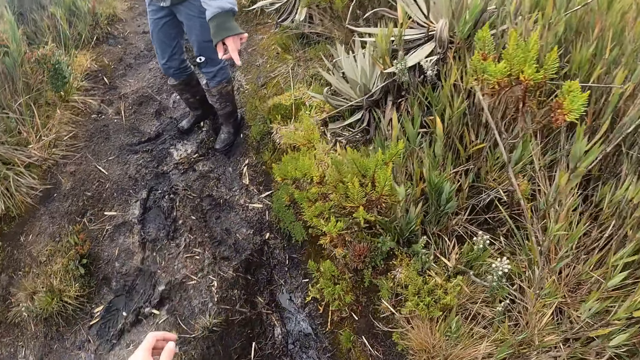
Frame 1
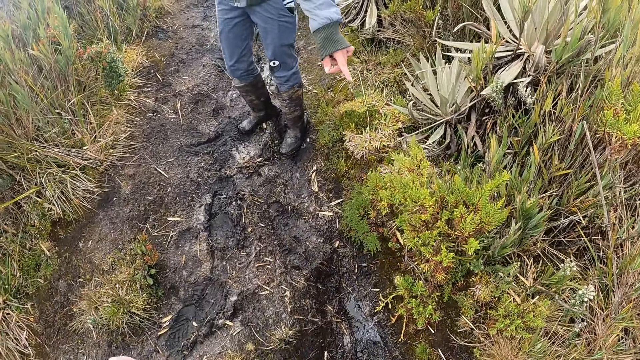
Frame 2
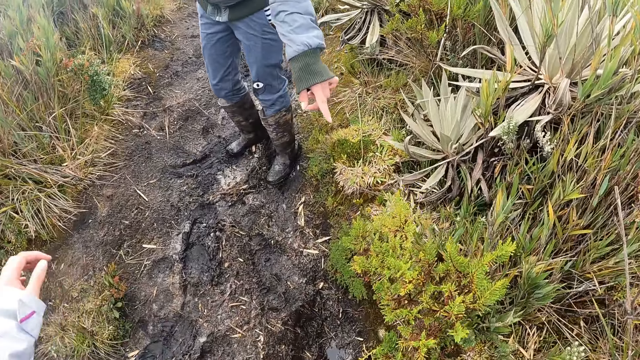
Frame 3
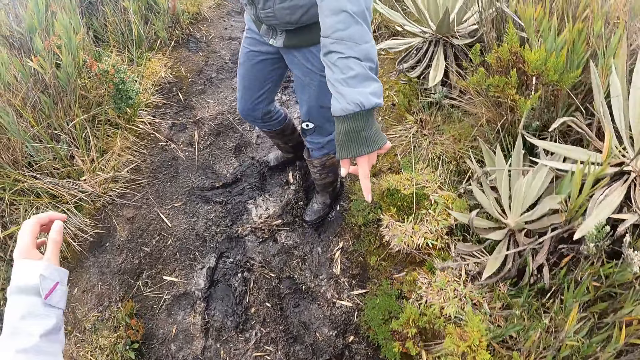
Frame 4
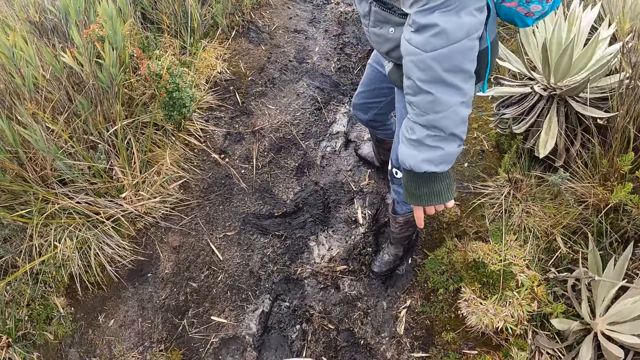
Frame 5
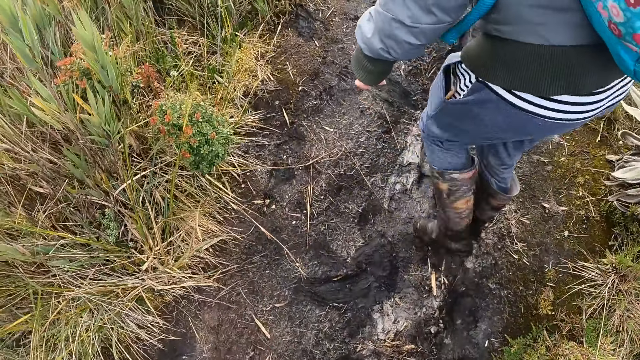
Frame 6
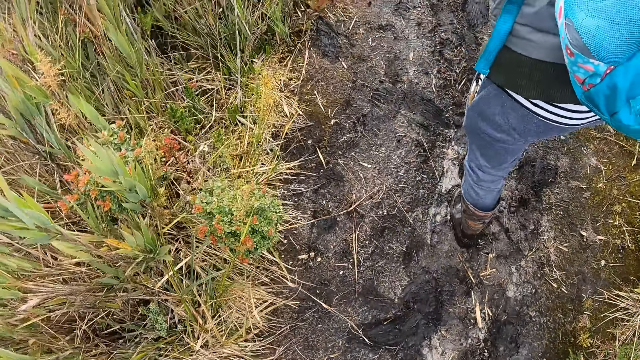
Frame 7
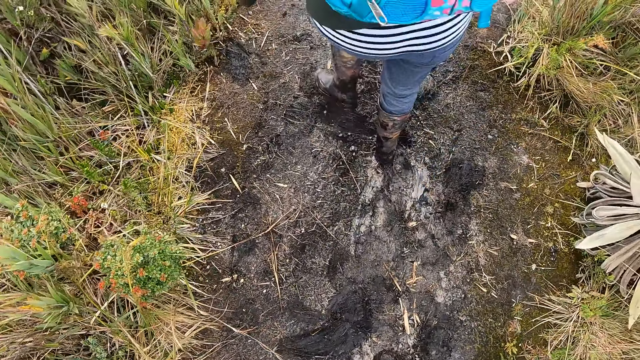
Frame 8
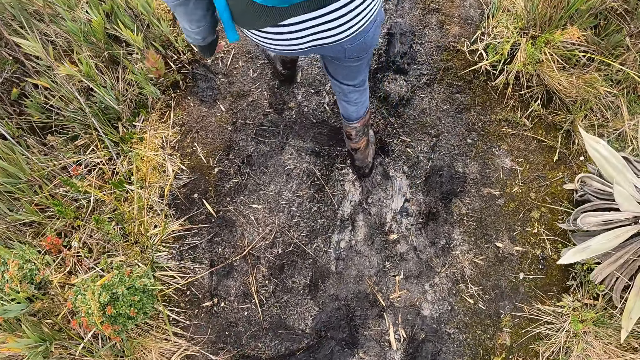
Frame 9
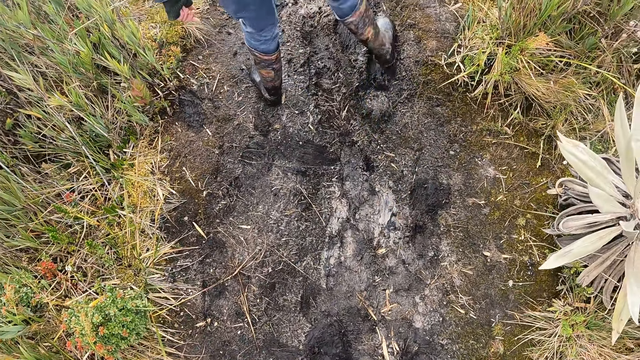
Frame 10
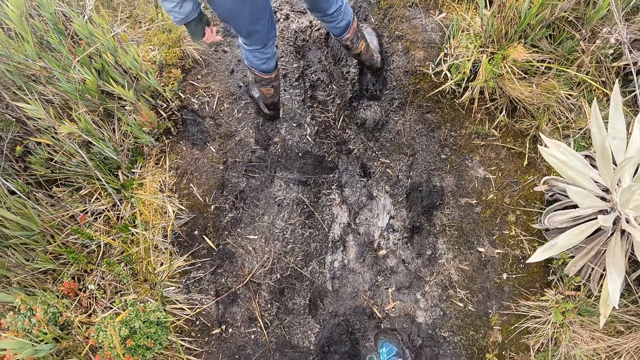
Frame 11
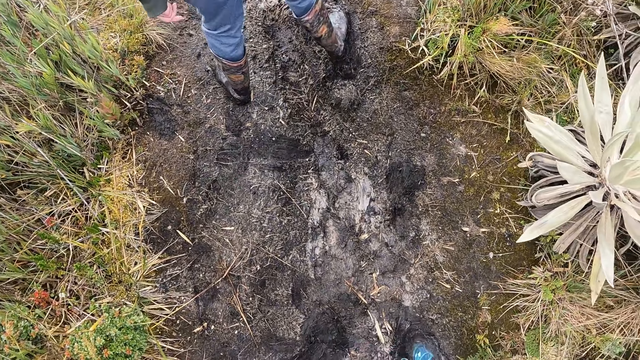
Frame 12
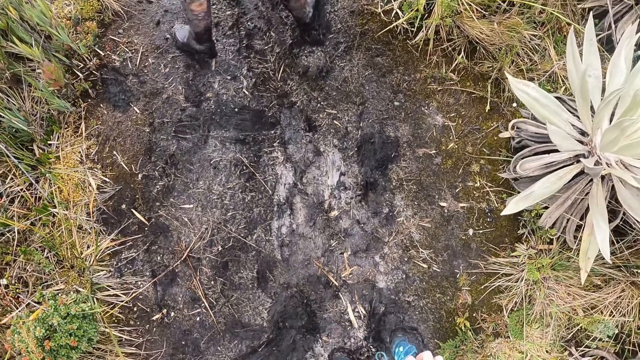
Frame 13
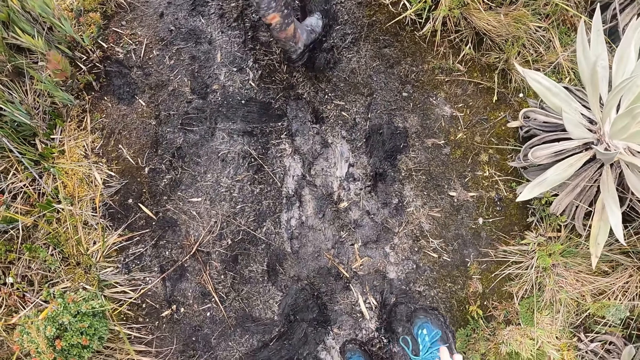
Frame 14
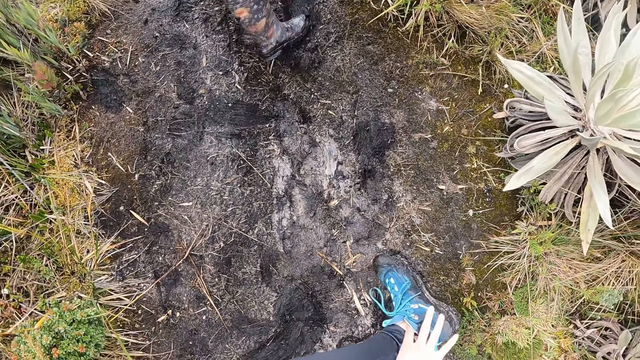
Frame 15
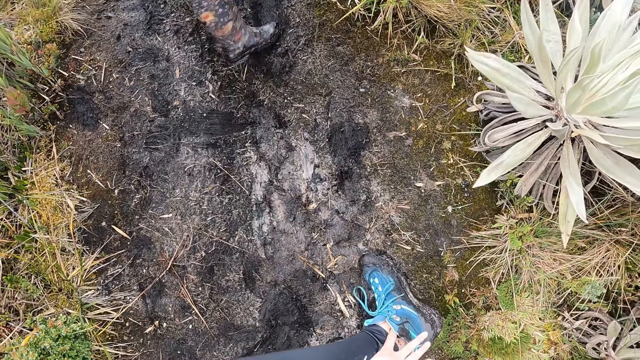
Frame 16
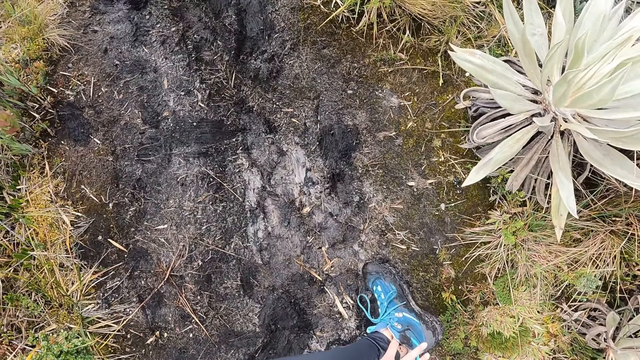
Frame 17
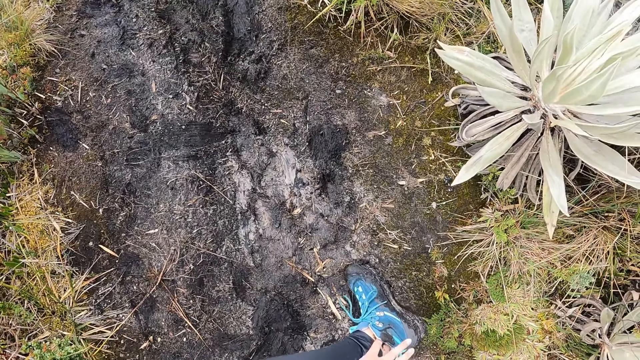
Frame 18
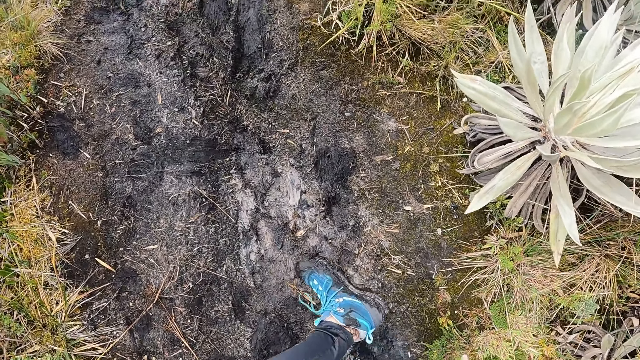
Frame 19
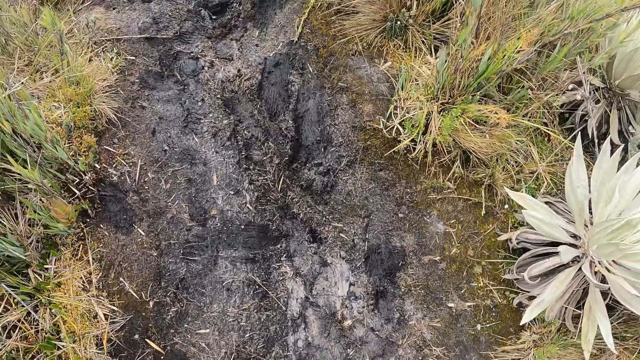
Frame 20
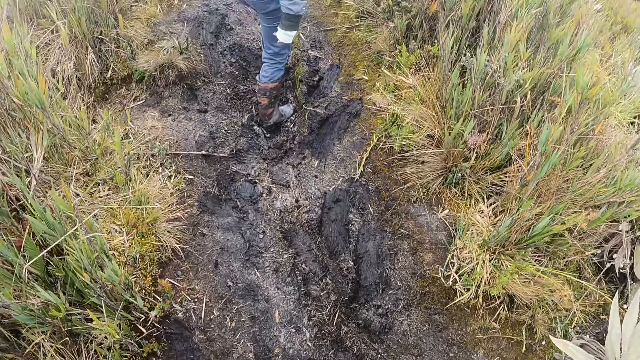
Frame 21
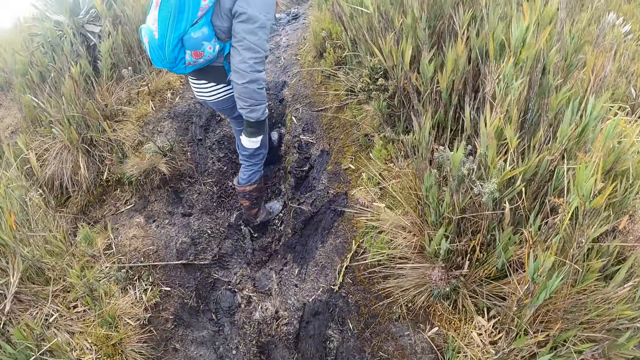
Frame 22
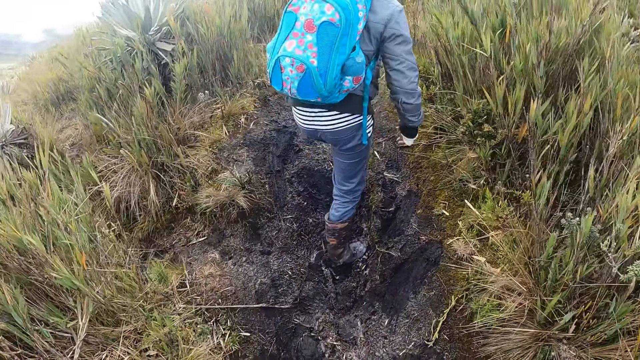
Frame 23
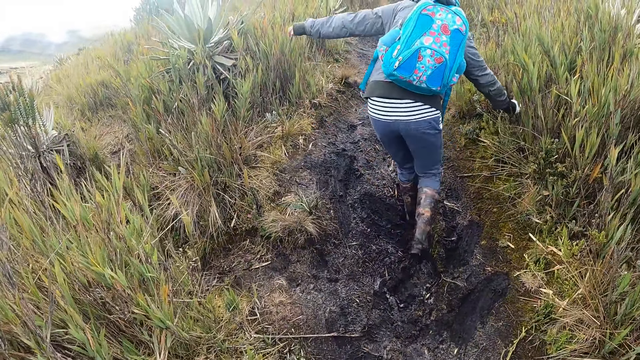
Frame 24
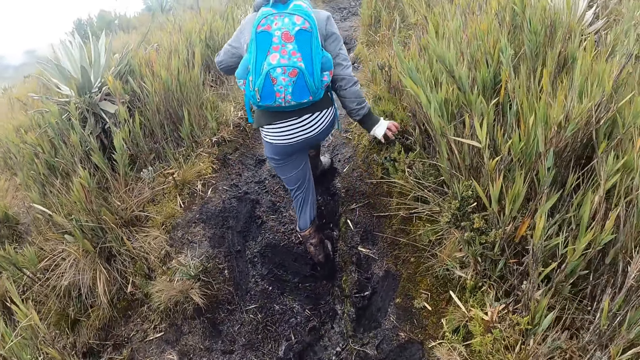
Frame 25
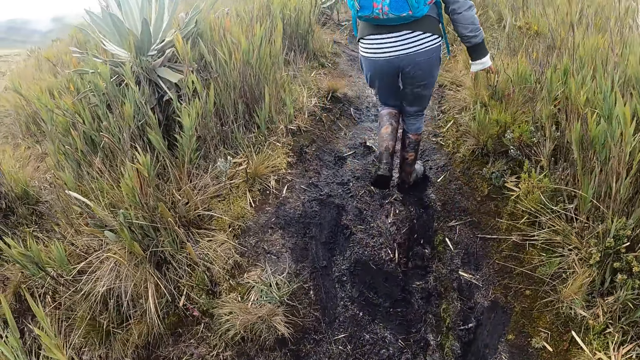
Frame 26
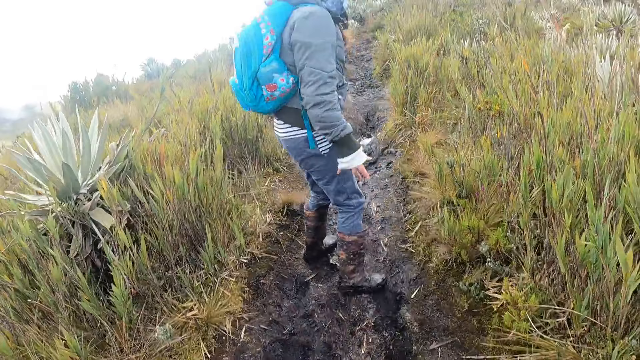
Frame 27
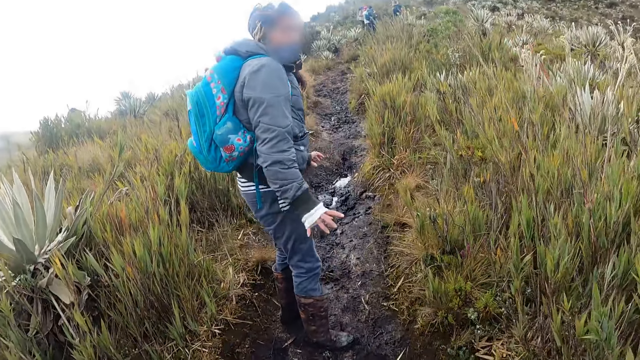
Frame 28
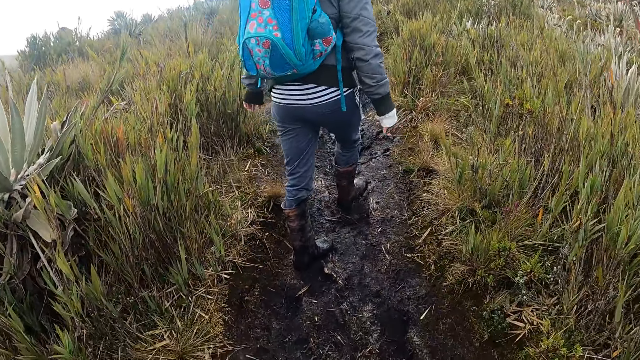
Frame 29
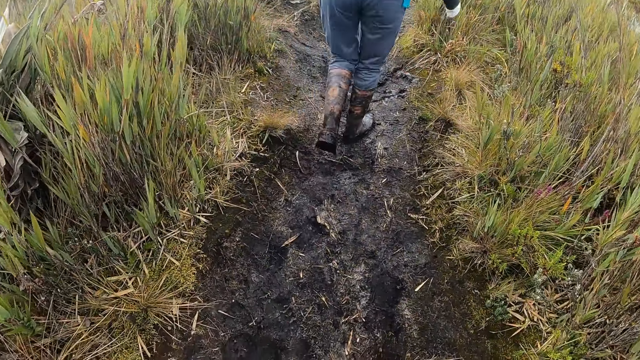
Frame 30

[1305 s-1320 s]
The woman walks through the bushy hill. The camera wearer stops walking in the bushy hill. She cleans her left shoe with her right hand. She looks at her muddy shoe. She walks through the bushy hill. The woman walks through the bushy hill.

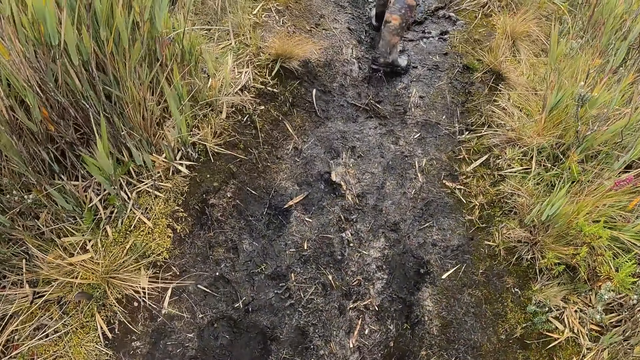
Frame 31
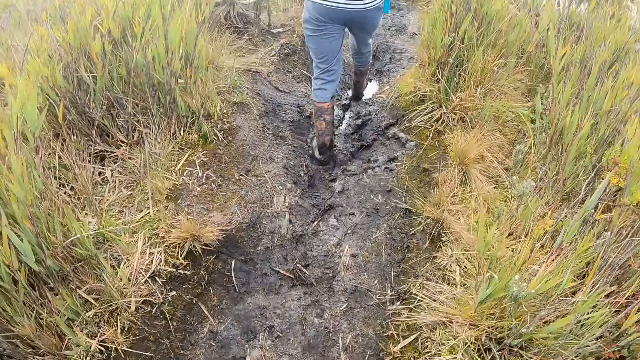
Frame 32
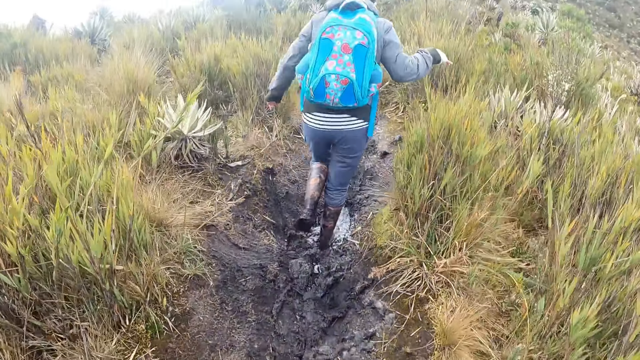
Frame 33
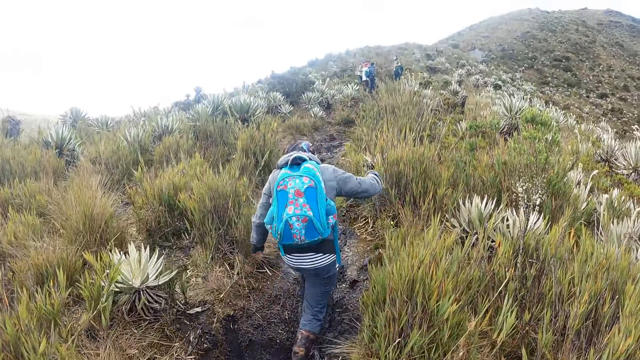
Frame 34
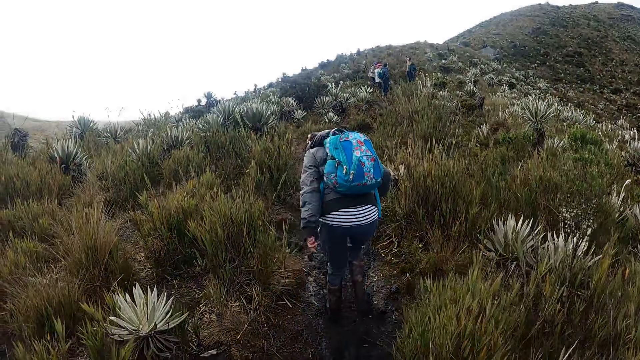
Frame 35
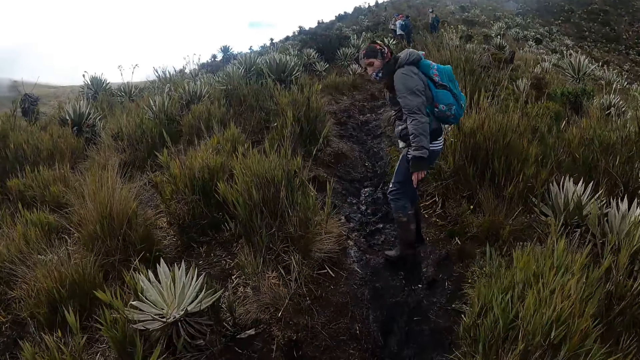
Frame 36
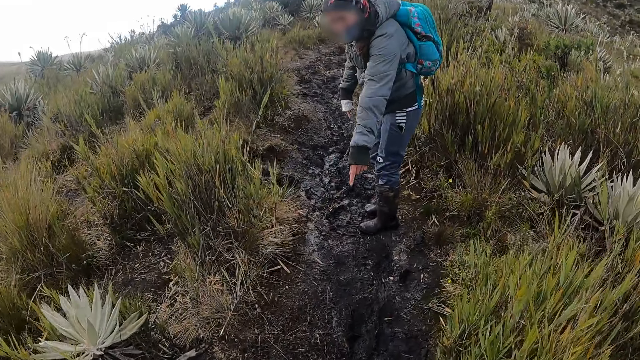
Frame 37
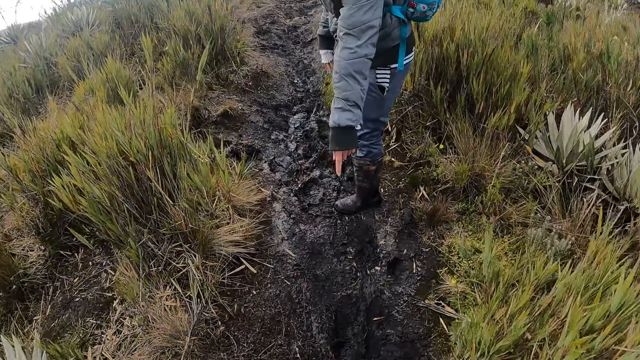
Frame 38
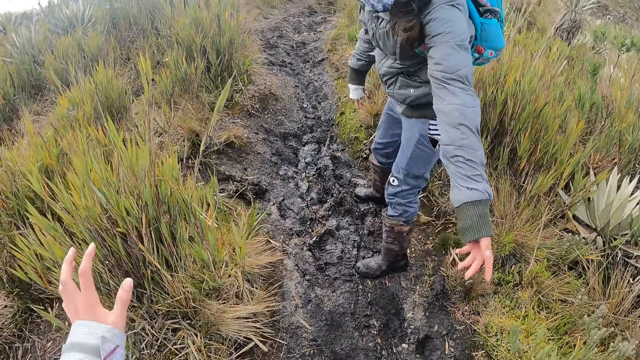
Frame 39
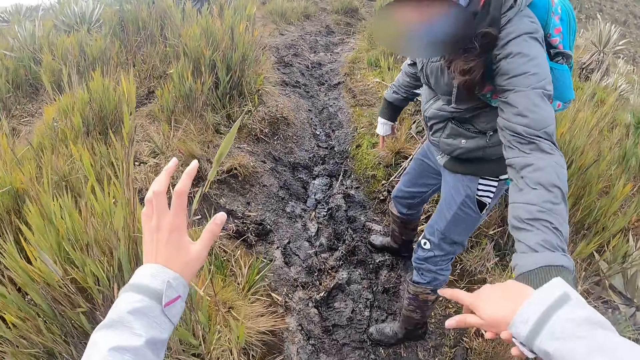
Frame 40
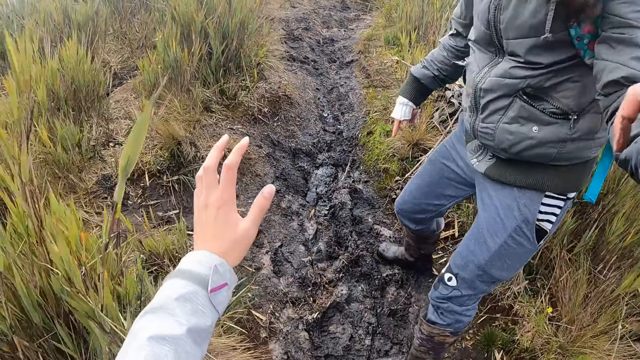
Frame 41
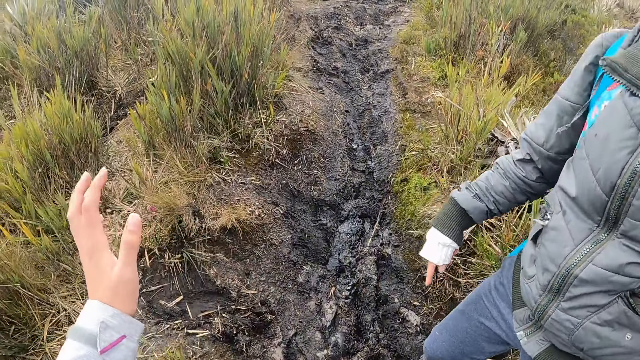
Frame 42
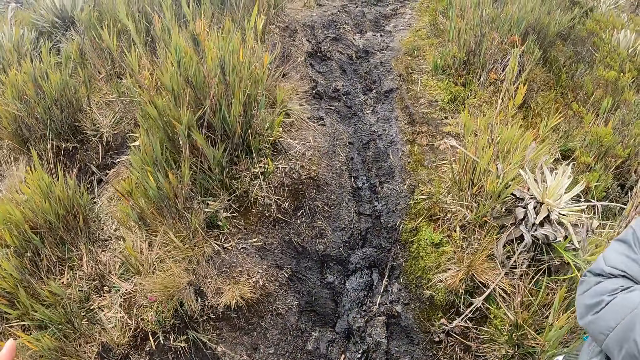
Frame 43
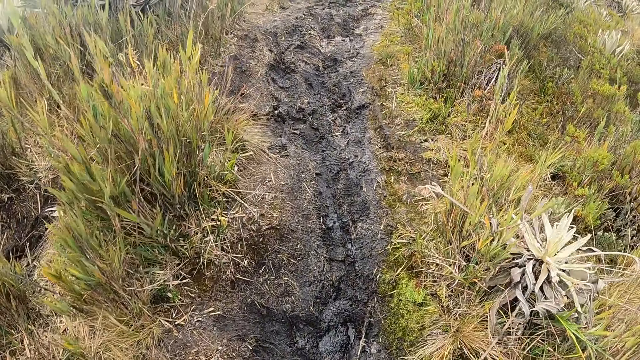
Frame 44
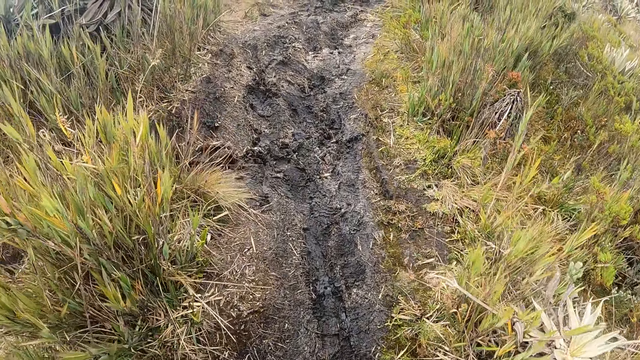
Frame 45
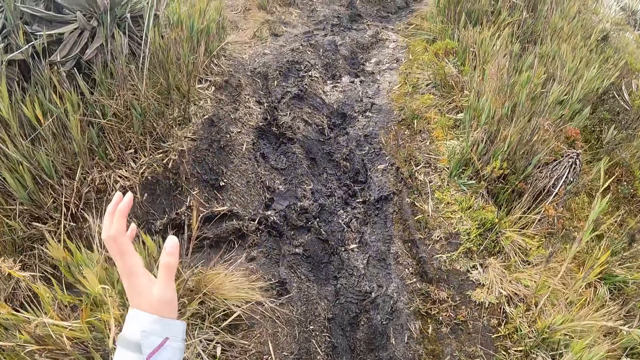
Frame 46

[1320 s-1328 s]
The woman stops walking in the bushy hill, points at the muddy ground and stretches her left hand at the camera wearer. The camera wearer stretches her right hand at the woman. The woman grabs the camera wearer's hand. The woman pulls the camera wearer with her left hand. The camera wearer walks past the woman. She walks through the bushy hill.
